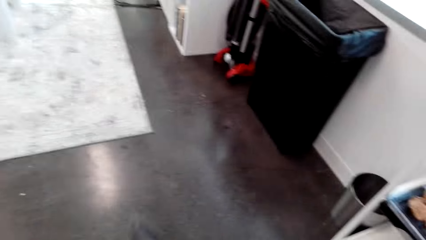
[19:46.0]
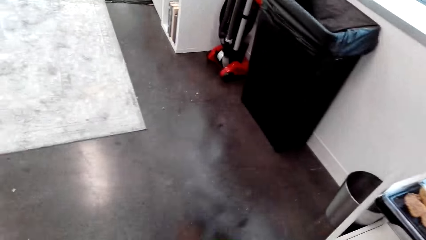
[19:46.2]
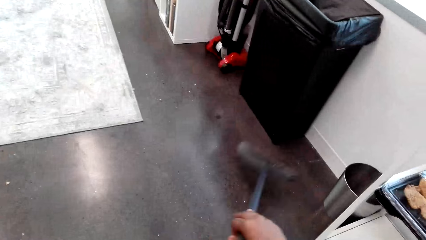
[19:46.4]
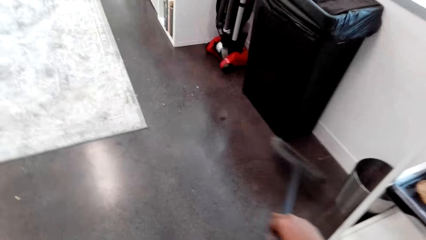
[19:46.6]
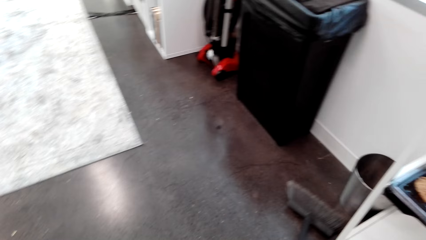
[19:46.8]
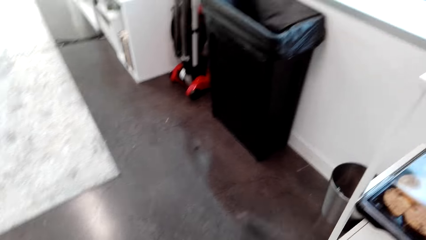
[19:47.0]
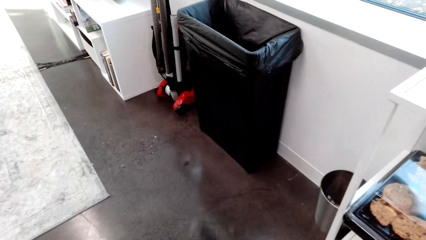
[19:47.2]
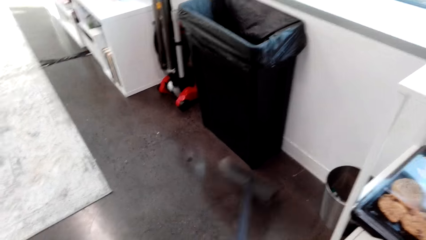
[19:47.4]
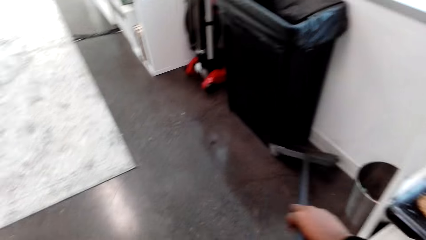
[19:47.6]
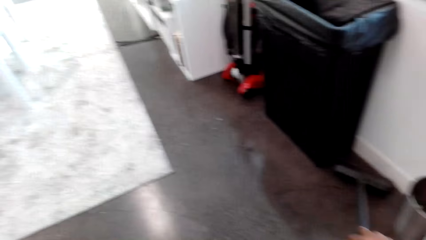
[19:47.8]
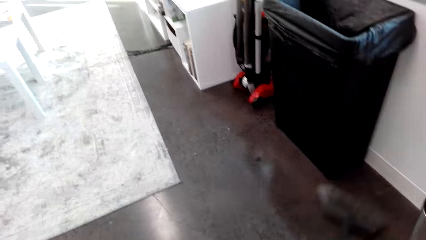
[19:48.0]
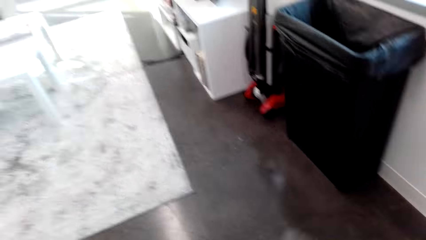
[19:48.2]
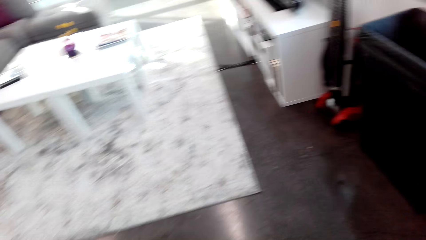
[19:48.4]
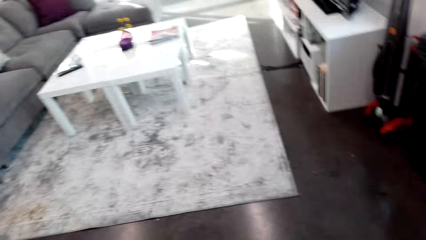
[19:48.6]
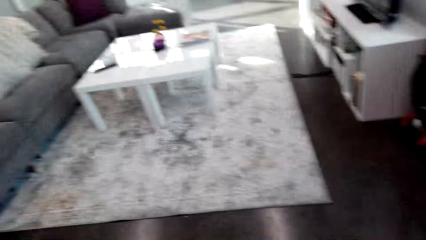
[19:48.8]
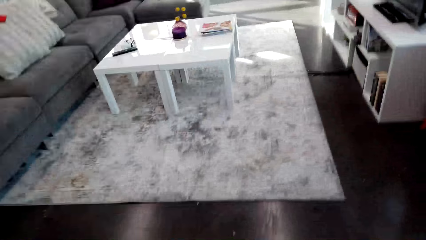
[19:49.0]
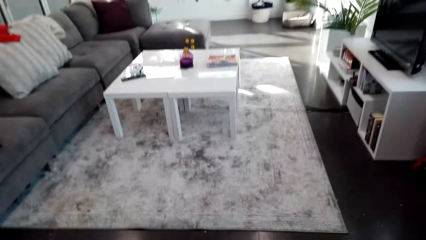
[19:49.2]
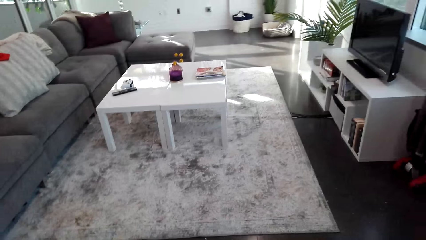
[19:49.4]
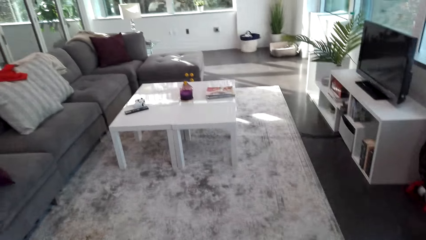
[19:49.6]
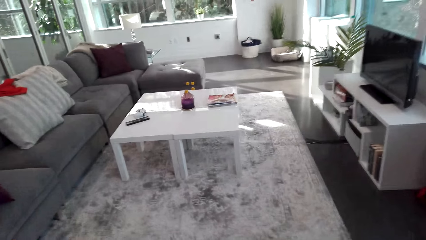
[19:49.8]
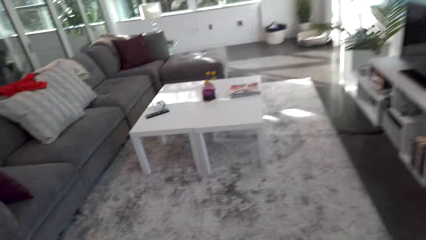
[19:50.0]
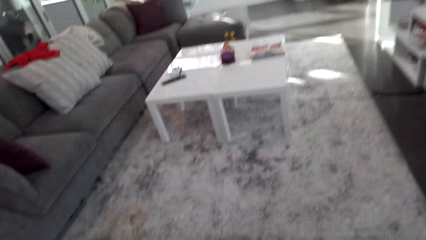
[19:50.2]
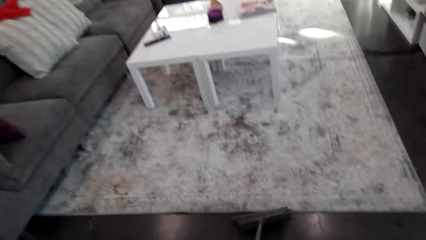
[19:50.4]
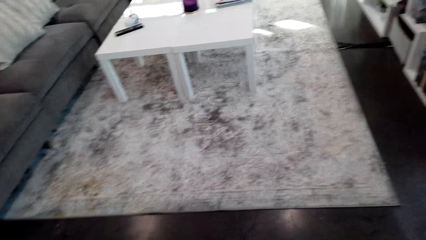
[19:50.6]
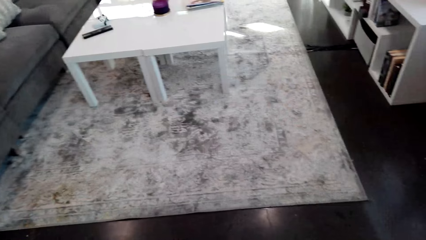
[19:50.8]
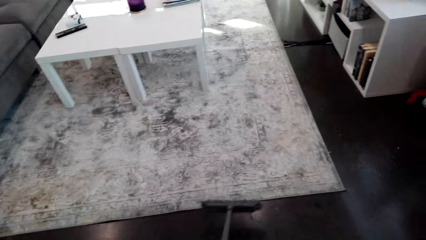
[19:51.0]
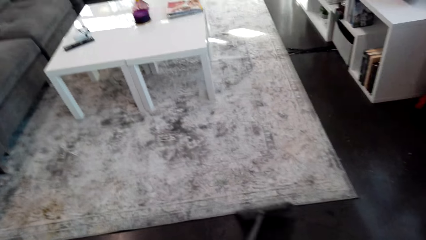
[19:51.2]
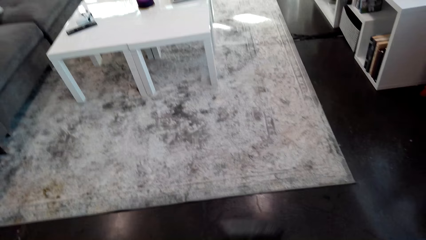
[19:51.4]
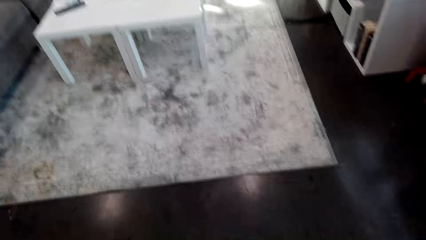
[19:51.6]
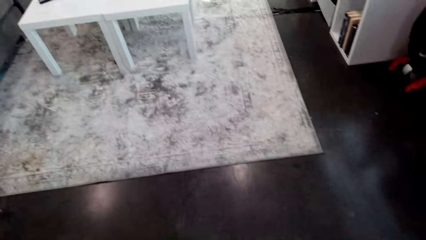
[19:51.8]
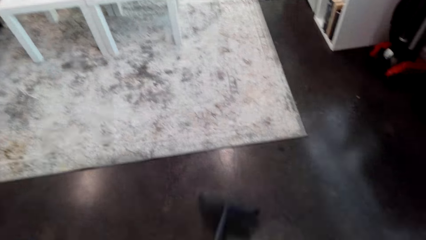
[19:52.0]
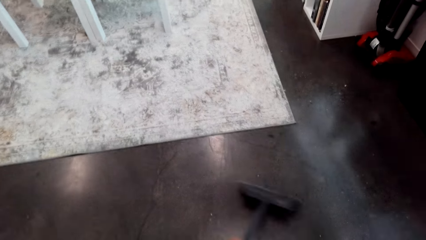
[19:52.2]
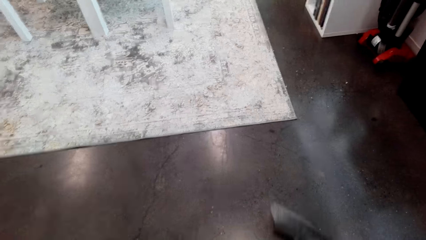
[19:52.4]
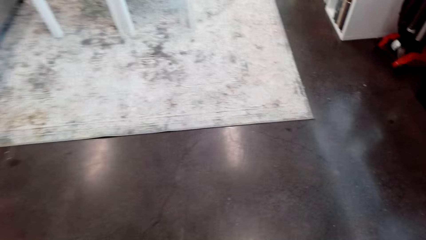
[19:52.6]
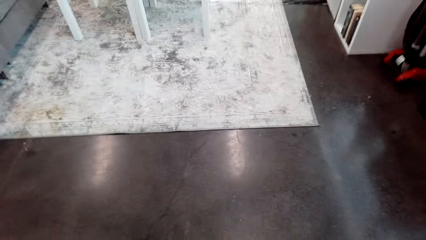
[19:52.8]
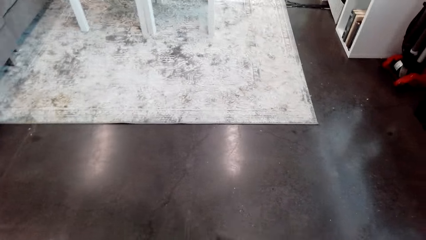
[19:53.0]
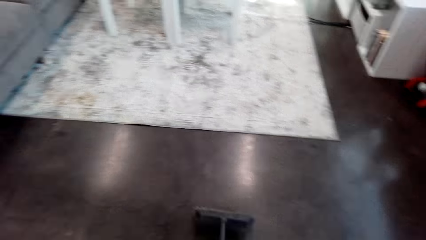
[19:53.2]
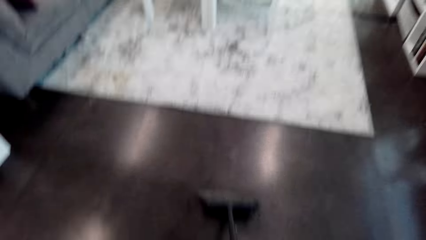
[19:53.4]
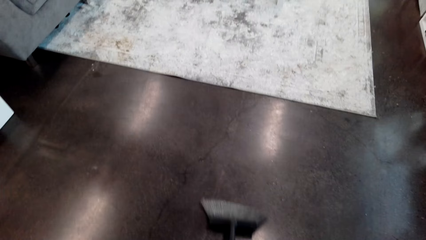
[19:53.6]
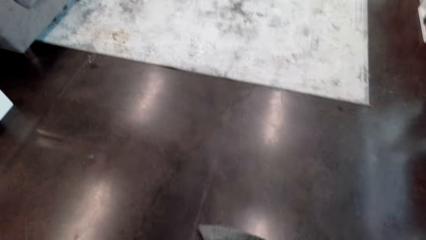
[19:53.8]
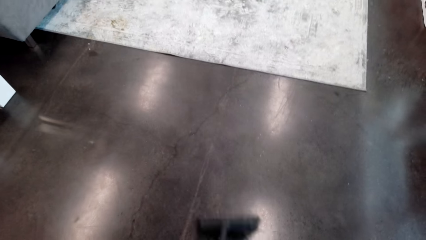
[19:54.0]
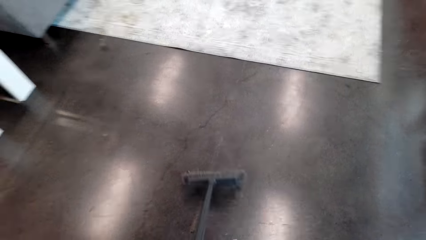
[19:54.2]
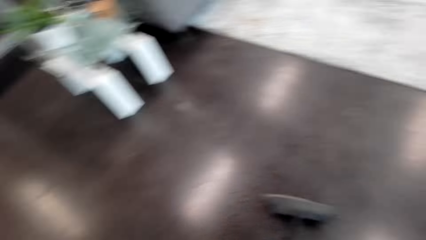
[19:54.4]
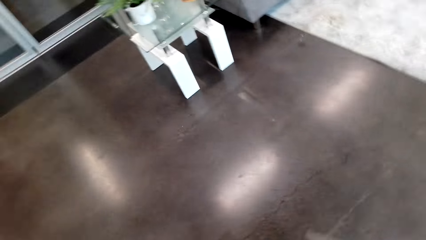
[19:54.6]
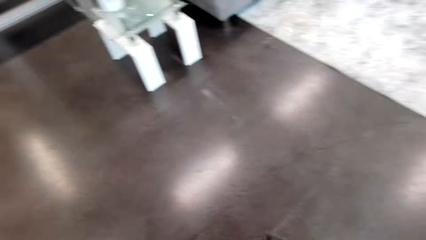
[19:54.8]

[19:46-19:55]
The camera wearer sweeps the floor.

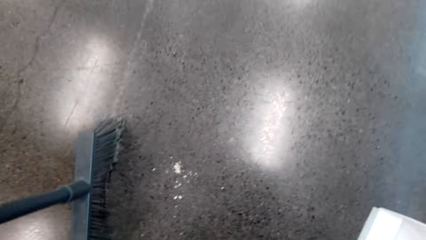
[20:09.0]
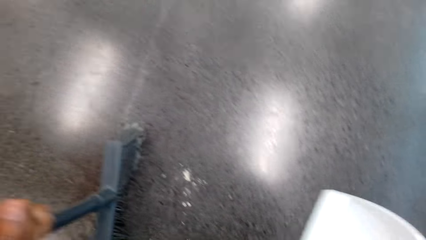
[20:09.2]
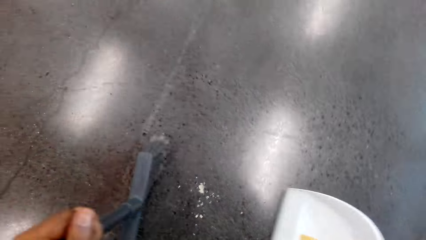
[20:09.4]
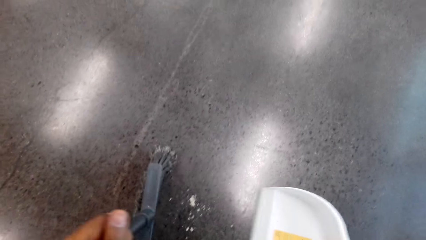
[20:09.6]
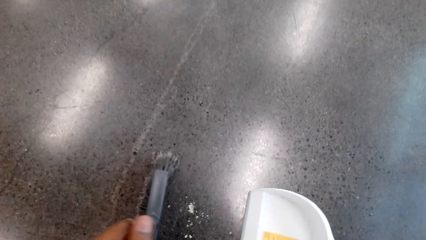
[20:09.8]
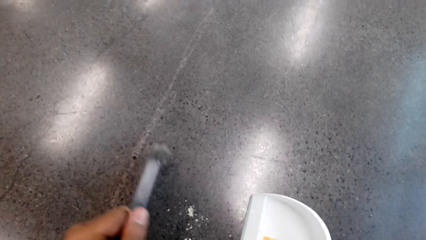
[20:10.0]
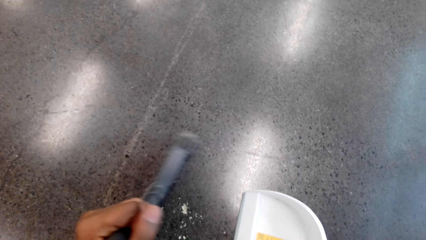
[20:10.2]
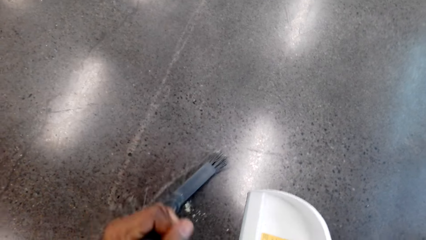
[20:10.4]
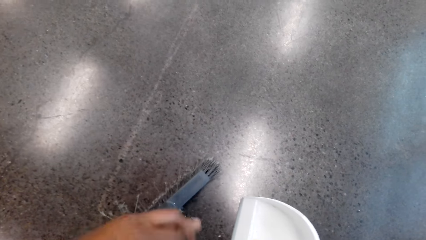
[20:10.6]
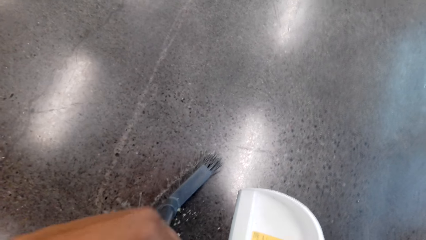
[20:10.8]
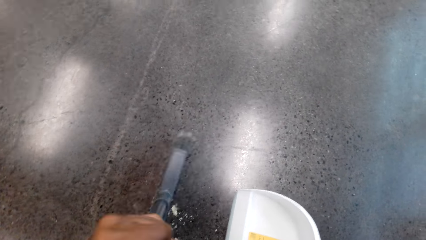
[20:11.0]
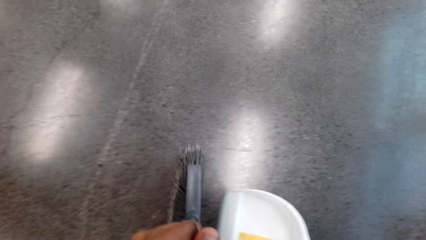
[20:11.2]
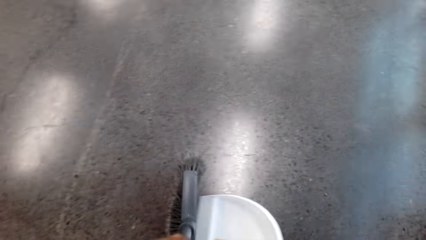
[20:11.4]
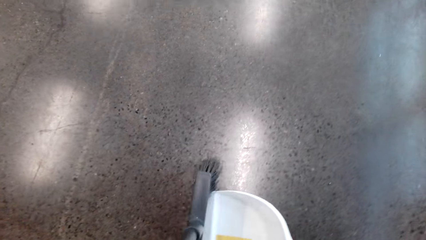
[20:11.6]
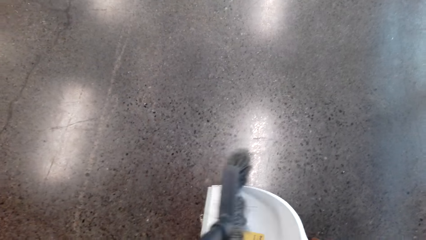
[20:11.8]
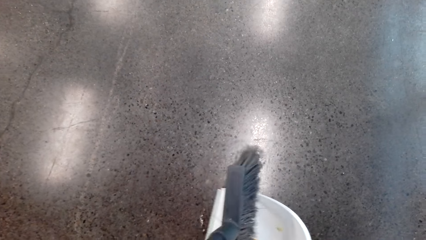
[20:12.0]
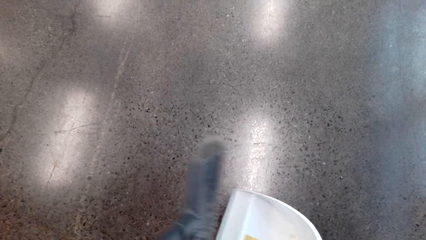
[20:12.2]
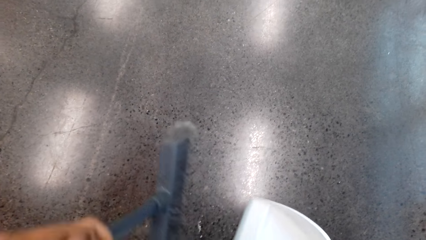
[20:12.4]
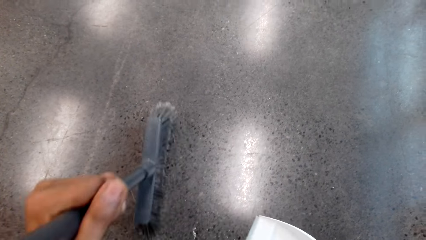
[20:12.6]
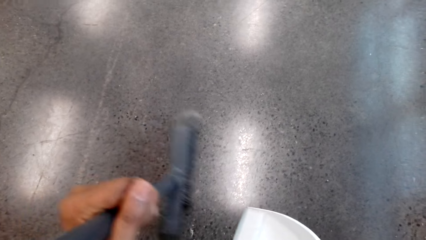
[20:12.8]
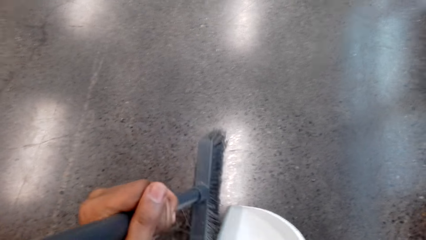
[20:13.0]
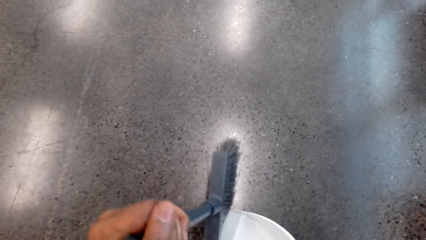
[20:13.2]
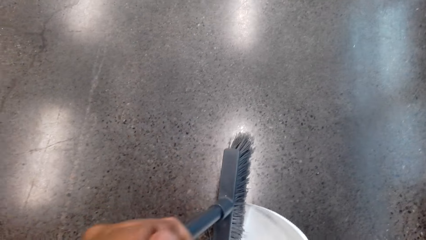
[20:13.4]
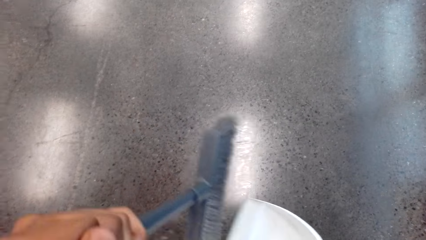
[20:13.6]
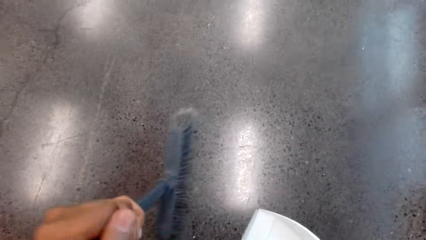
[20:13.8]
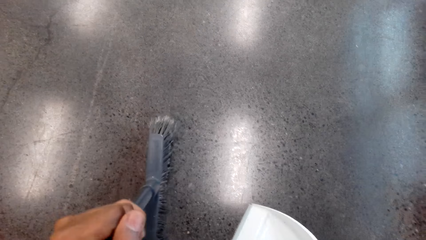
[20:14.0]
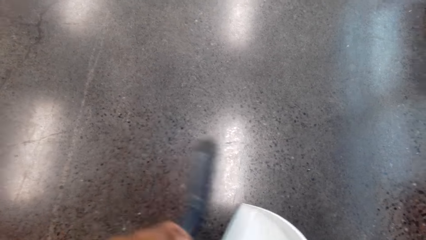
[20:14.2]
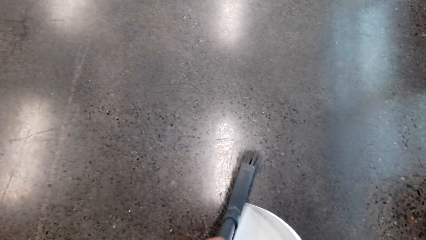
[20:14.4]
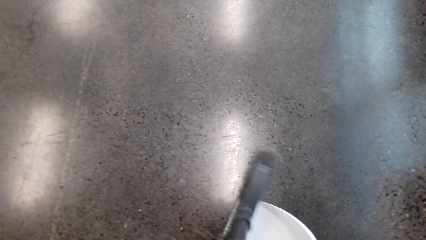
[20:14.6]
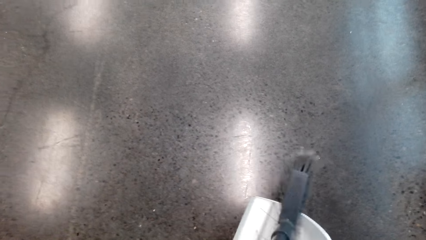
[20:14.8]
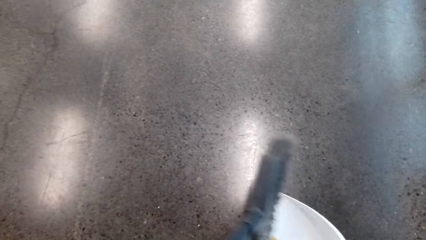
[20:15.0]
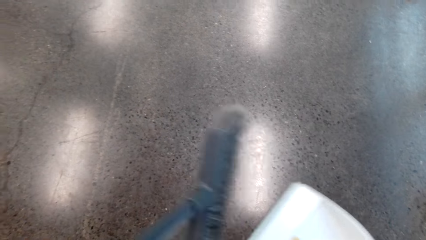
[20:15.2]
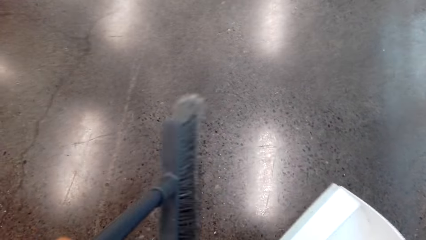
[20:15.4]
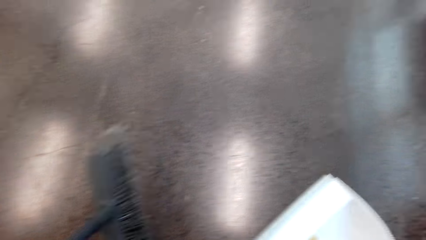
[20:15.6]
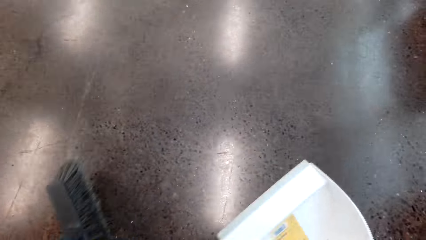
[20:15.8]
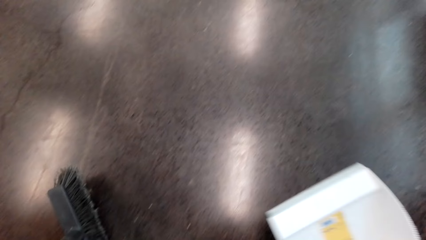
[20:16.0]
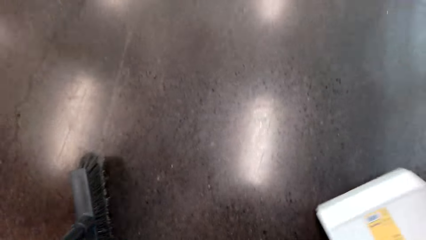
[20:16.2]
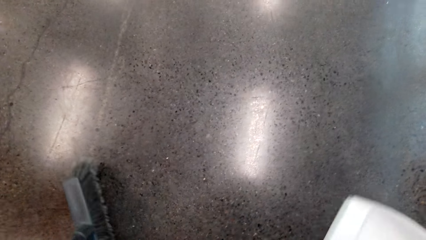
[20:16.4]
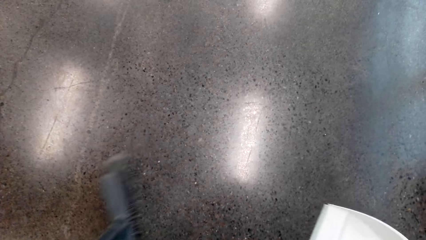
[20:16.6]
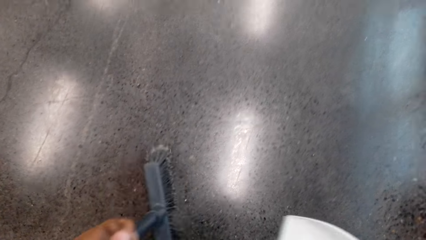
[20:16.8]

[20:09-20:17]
The camera wearer collects the pieces of plates with a dust pan.
